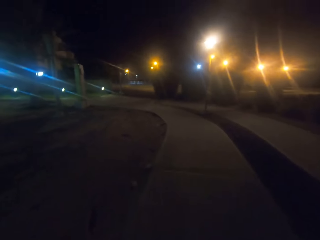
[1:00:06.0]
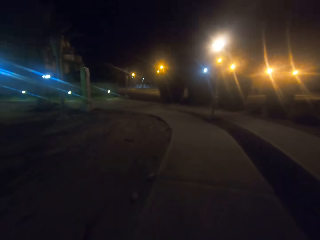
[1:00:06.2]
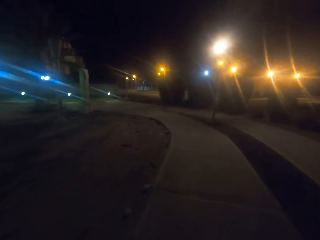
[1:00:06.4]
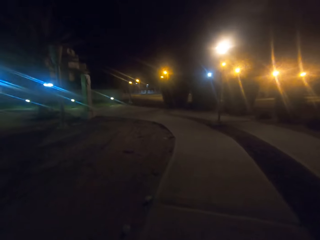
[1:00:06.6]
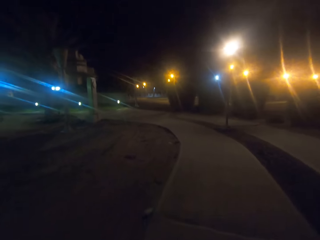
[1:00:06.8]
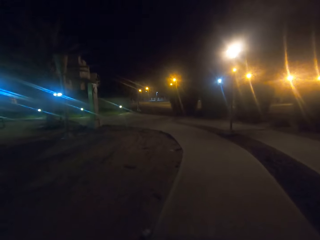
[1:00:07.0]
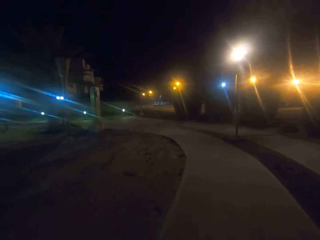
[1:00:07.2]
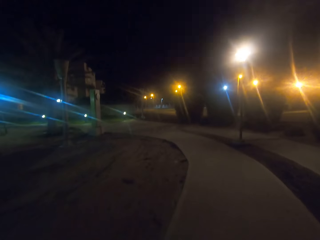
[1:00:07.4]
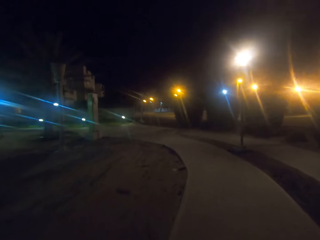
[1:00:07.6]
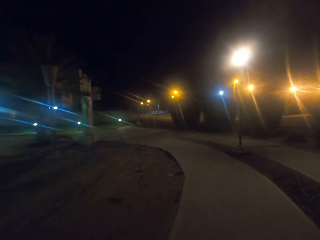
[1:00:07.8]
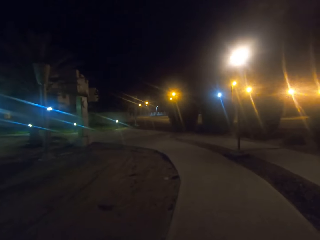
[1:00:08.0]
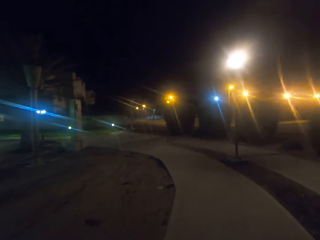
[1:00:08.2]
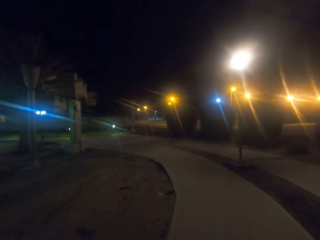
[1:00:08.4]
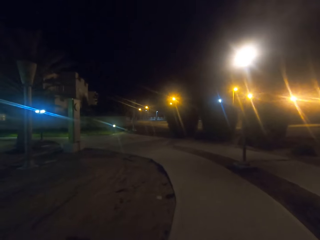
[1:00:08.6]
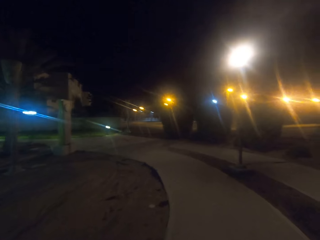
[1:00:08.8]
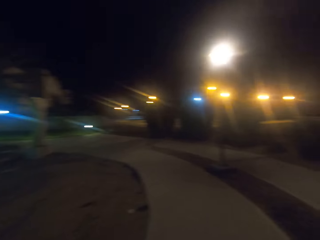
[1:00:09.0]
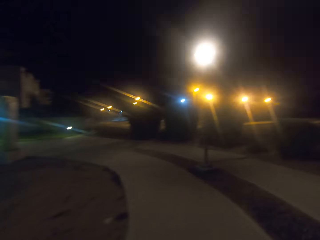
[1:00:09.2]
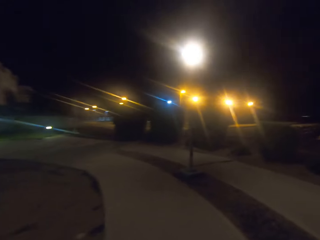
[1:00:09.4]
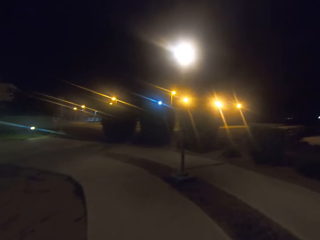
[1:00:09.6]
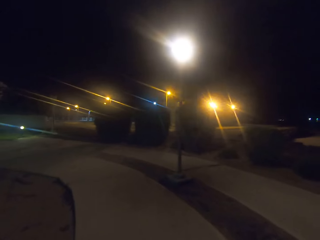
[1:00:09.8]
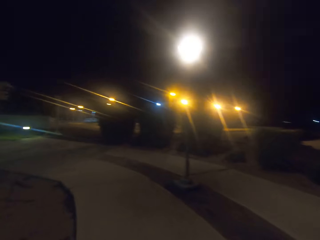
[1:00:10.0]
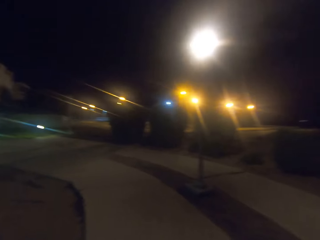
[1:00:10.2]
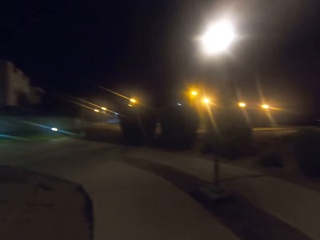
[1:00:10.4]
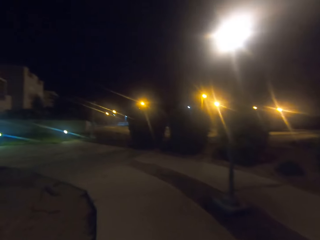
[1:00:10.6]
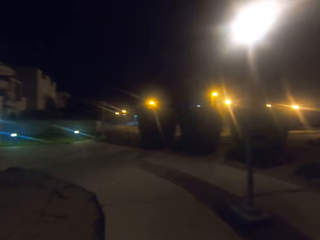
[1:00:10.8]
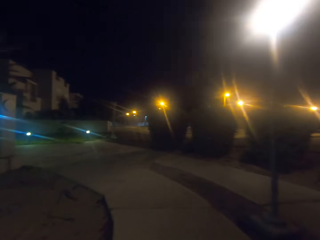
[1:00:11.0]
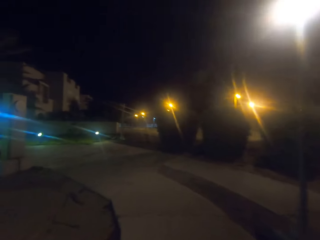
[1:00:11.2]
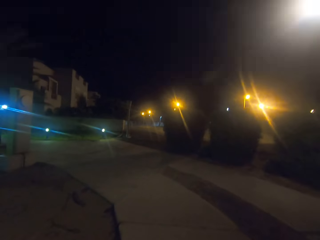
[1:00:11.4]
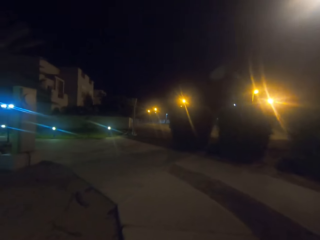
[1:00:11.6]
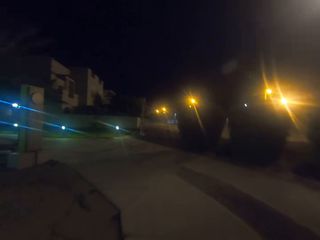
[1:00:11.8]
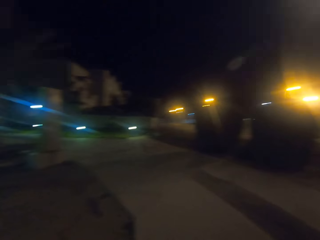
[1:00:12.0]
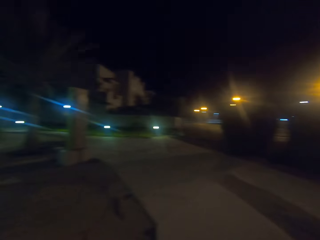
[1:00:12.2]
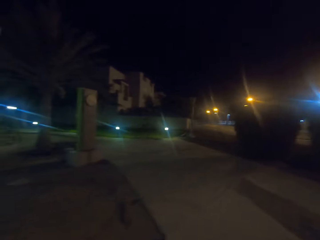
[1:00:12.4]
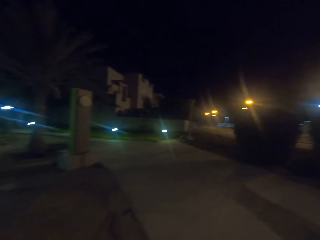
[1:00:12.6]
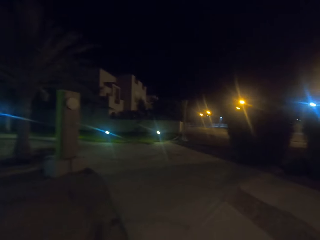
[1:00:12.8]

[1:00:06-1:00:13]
The camera wearer walks on the sidewalk.

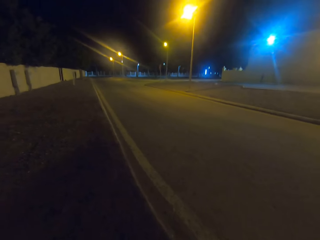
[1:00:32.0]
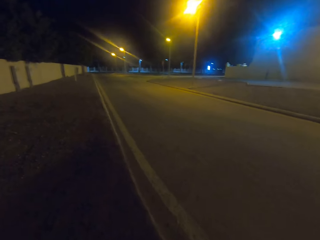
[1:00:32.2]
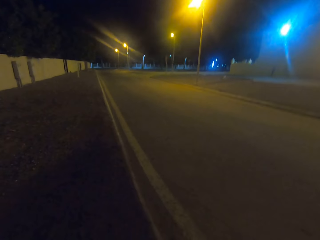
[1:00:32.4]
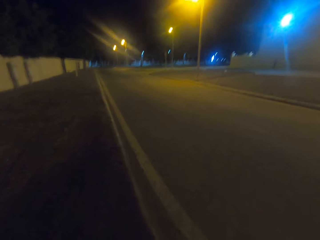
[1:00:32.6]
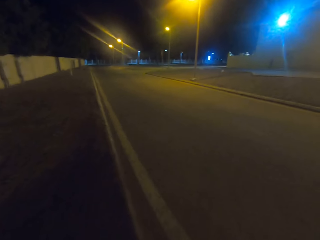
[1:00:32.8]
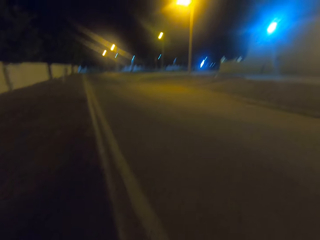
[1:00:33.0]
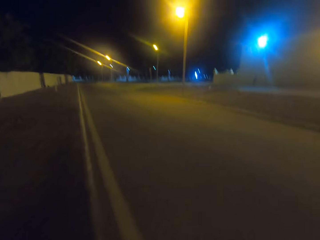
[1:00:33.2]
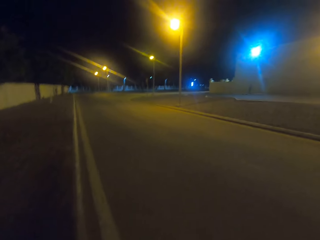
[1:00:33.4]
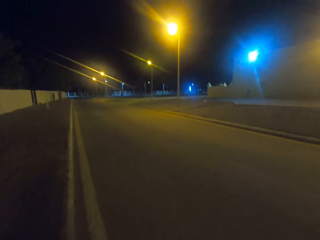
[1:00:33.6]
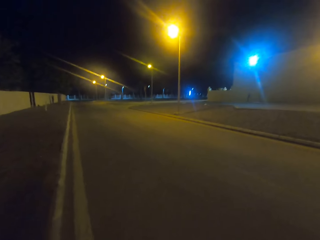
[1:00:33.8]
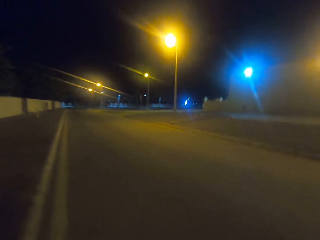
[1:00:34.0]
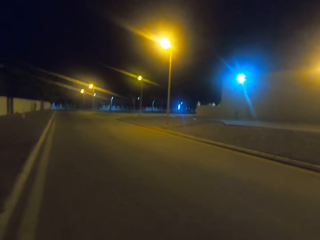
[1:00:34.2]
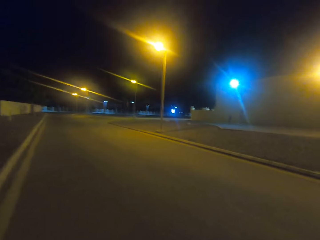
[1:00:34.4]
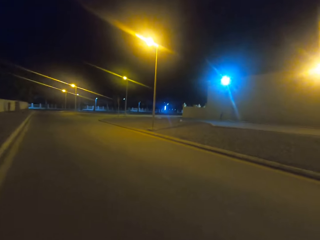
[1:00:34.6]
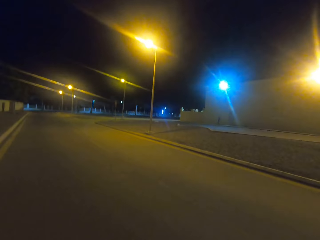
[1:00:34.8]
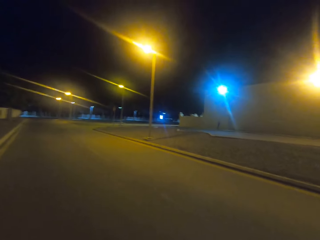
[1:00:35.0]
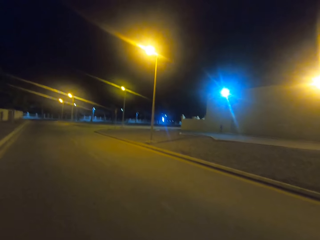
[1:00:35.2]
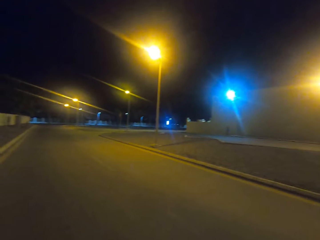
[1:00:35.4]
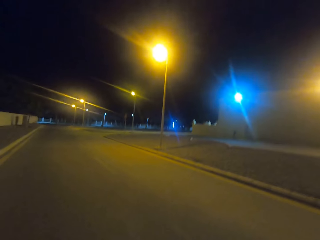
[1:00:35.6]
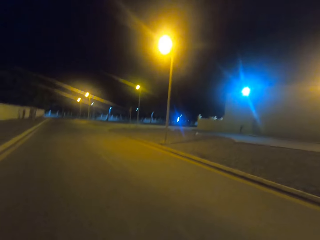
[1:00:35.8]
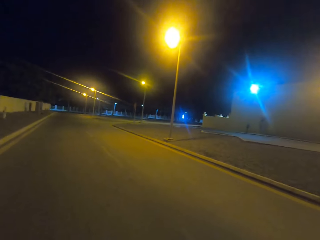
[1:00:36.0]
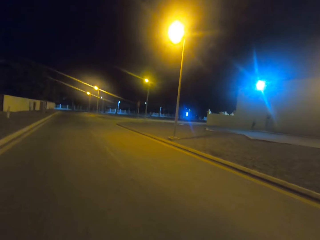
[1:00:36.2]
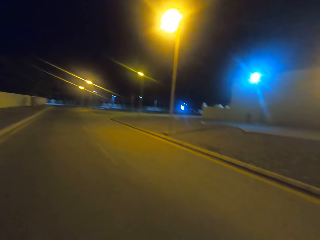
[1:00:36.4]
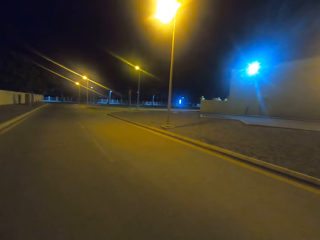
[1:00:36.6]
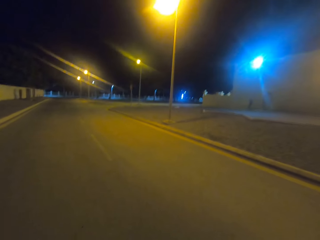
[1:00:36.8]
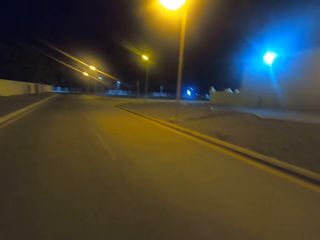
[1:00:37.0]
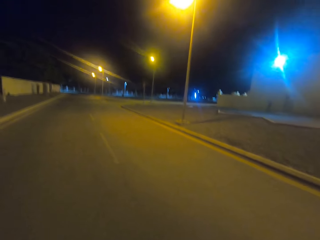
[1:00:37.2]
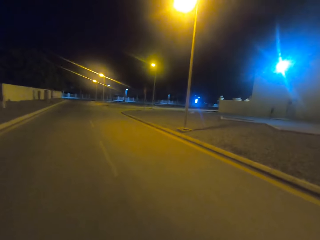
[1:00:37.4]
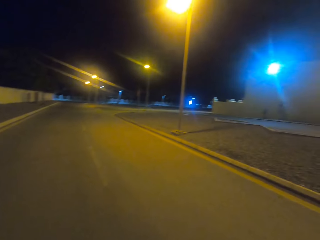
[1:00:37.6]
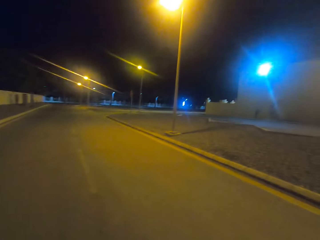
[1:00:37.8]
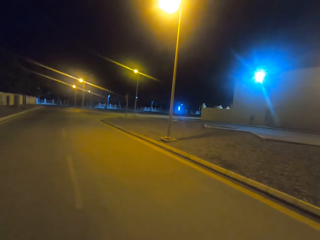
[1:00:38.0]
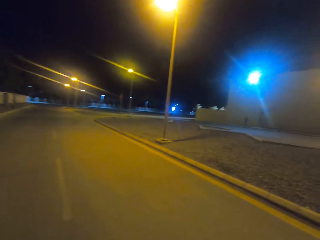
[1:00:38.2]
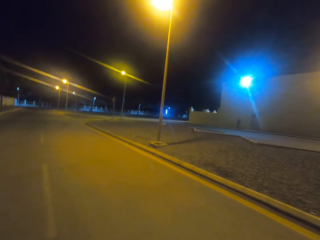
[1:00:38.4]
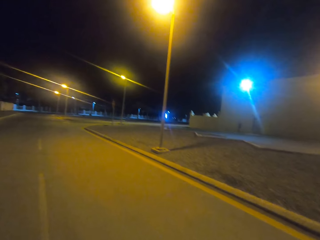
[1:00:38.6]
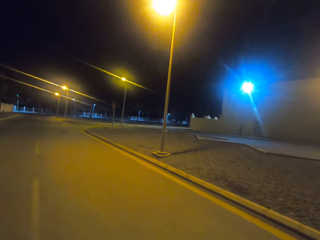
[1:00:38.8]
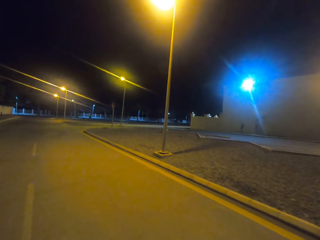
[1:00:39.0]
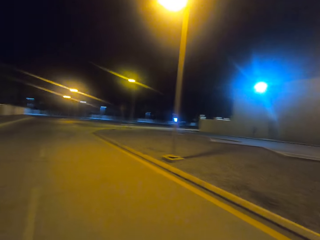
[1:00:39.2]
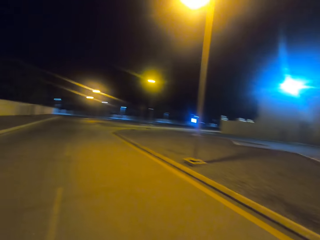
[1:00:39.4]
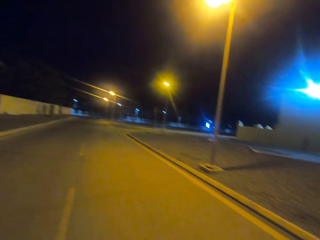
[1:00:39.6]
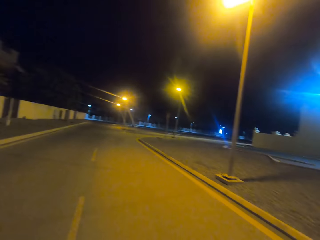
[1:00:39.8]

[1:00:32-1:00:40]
The camera wearer walks on the road.

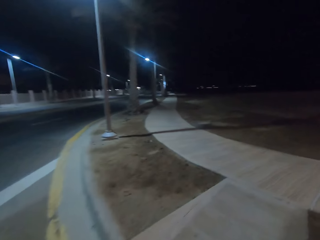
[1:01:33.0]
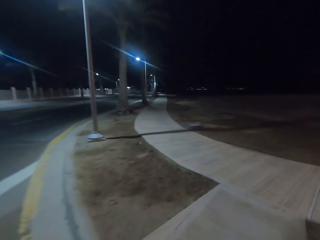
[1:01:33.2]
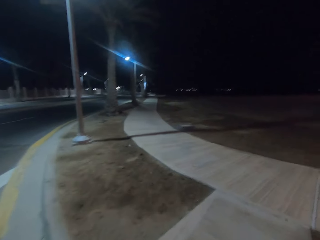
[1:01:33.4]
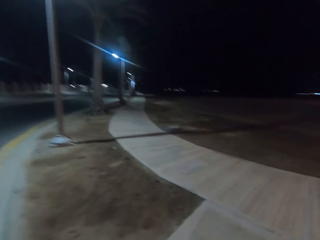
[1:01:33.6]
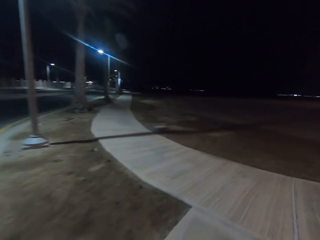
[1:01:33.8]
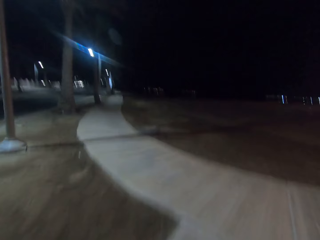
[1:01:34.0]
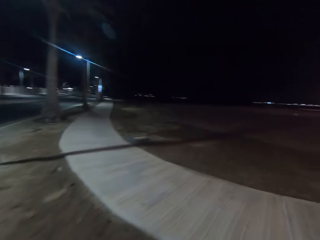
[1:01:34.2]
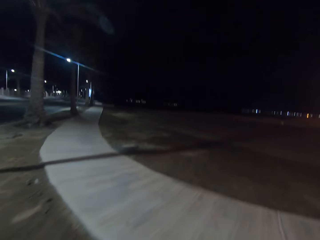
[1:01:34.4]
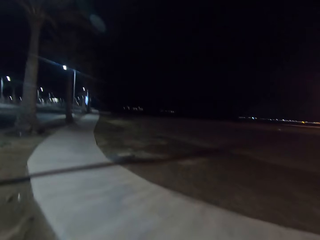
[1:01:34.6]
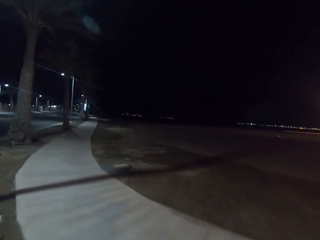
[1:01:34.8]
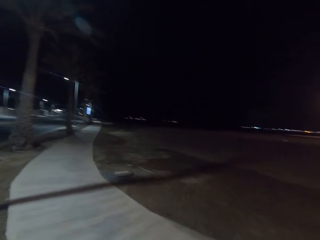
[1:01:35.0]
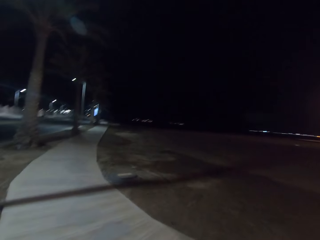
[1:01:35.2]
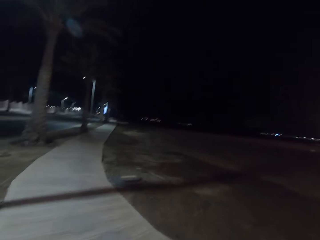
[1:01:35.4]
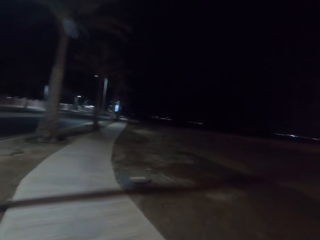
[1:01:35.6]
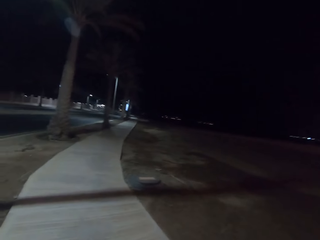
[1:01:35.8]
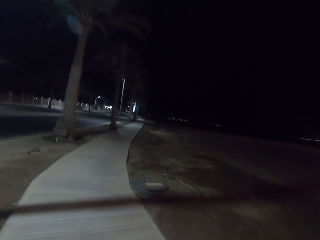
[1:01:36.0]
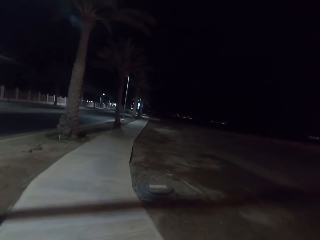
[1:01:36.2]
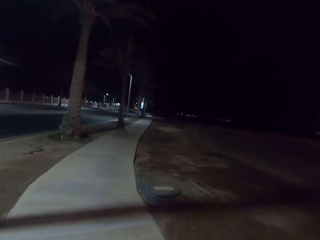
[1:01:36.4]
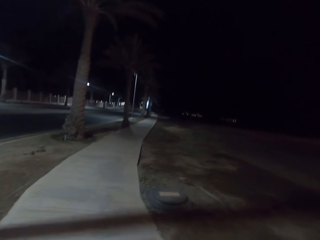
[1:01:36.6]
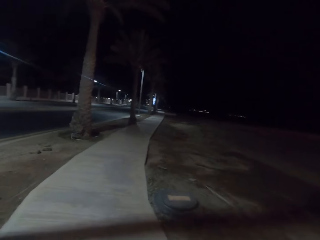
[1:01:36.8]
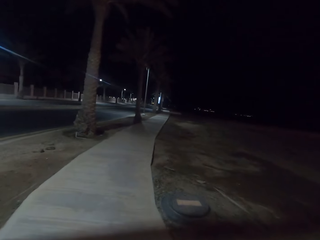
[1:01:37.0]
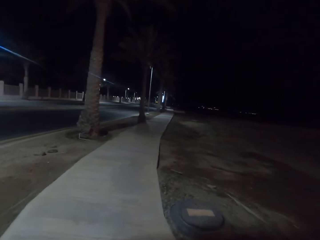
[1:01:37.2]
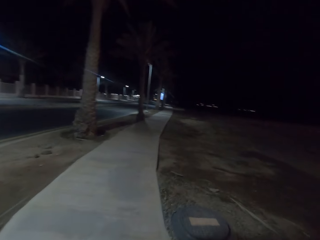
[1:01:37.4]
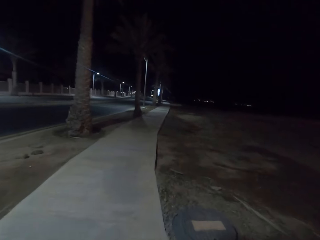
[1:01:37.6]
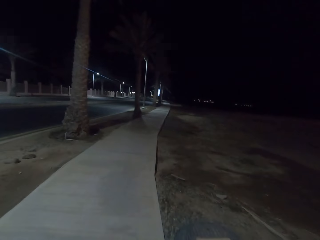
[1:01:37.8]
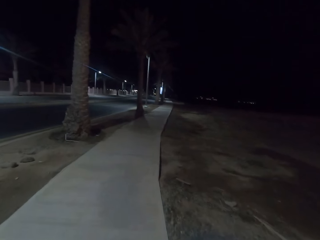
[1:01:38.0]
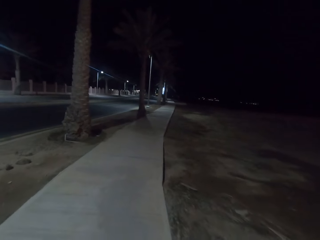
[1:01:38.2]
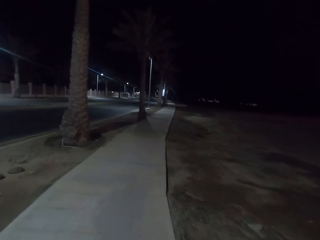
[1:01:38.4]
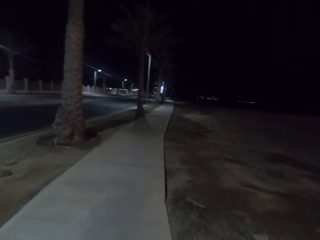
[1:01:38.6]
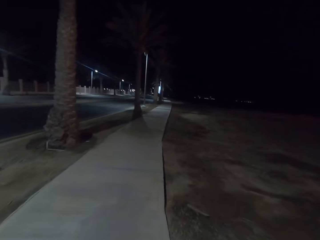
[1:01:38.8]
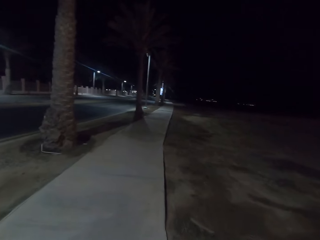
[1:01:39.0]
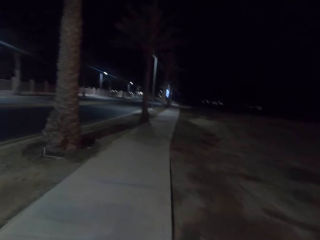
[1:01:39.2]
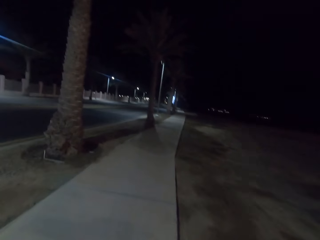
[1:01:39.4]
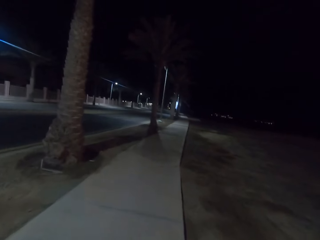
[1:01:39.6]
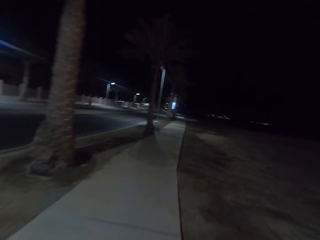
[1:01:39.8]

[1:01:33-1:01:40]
The camera wearer walks on the sidewalk.
